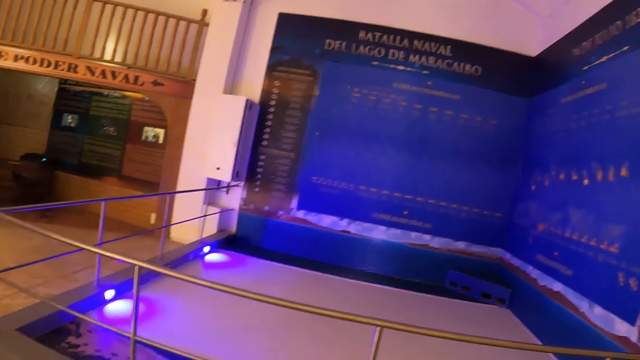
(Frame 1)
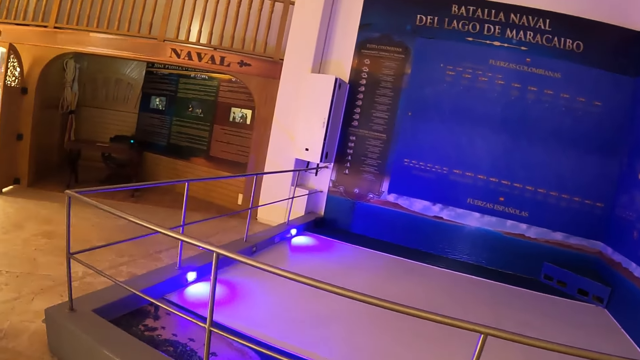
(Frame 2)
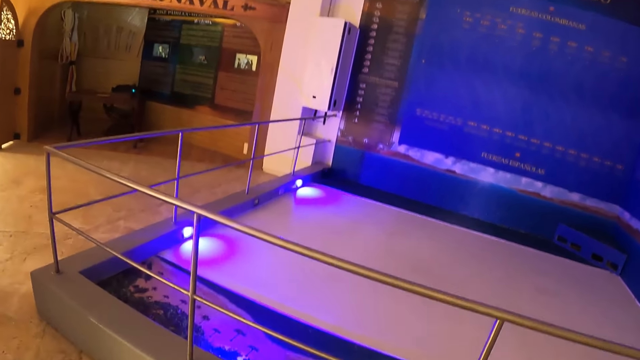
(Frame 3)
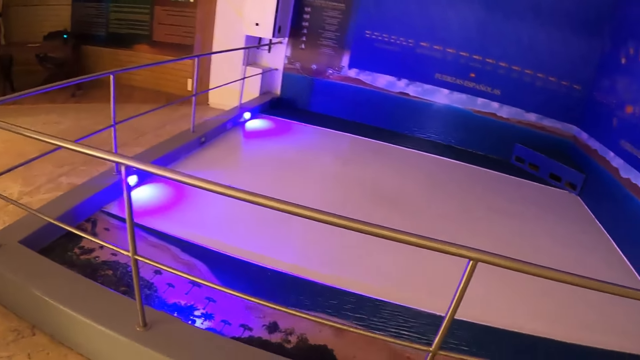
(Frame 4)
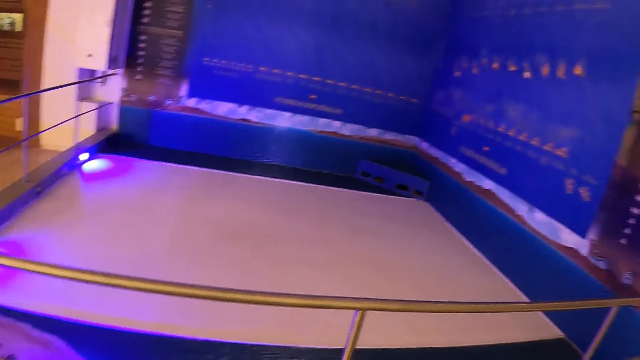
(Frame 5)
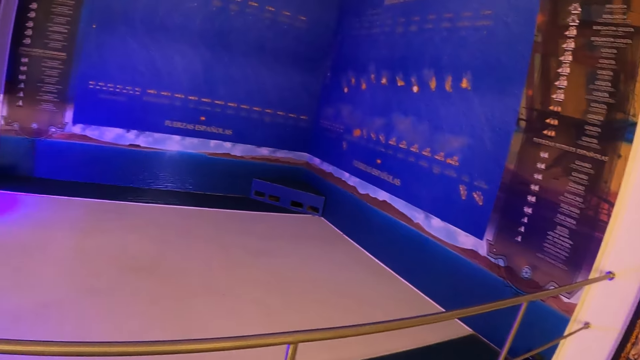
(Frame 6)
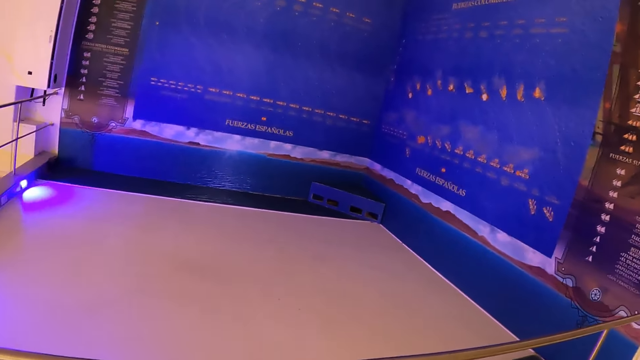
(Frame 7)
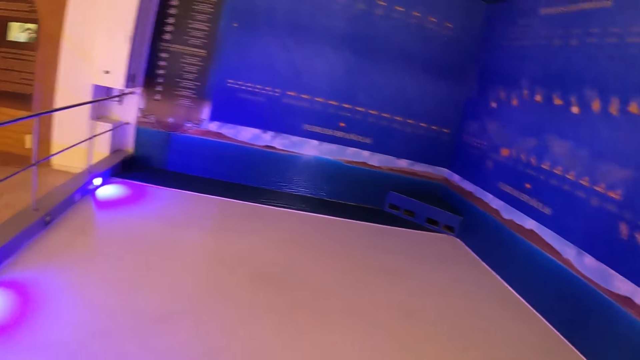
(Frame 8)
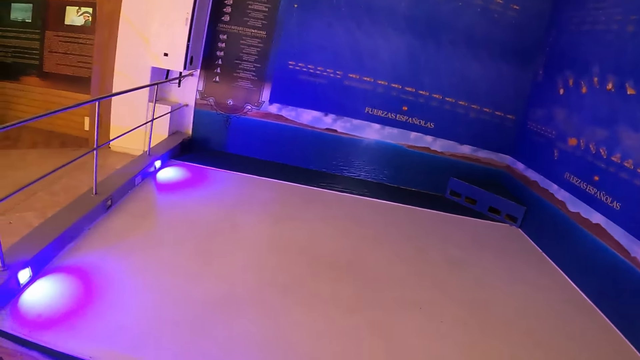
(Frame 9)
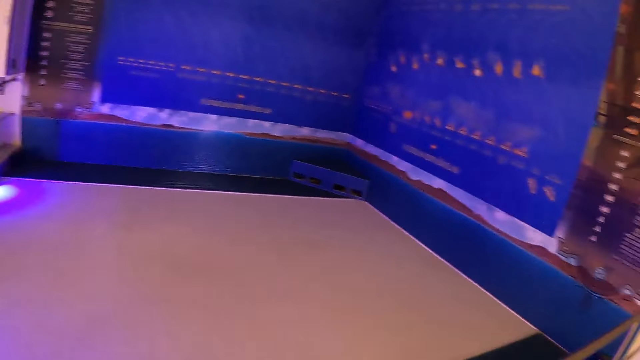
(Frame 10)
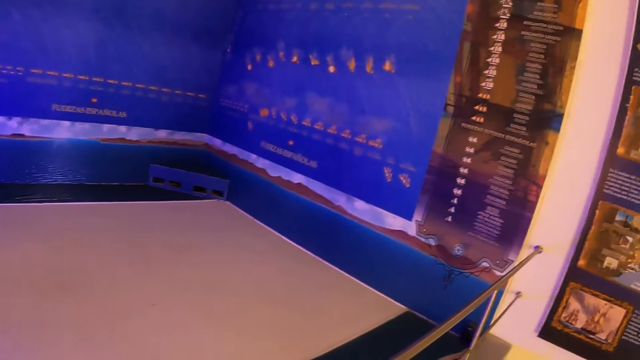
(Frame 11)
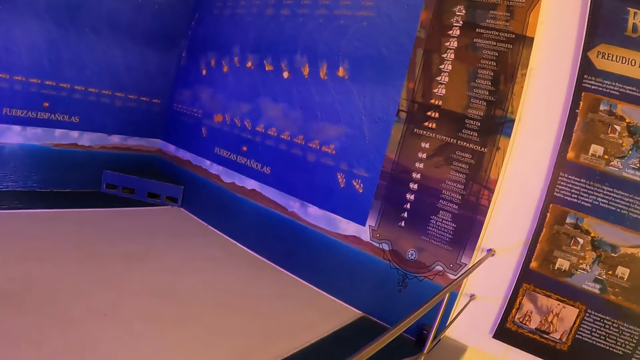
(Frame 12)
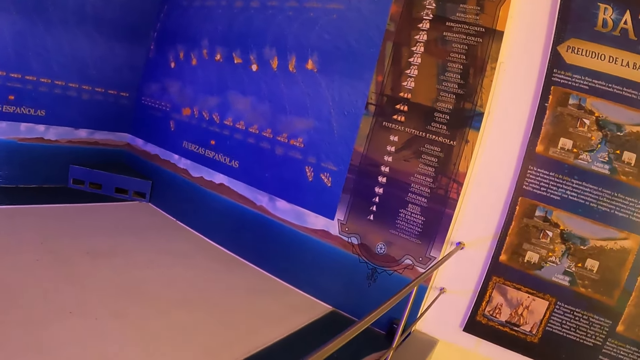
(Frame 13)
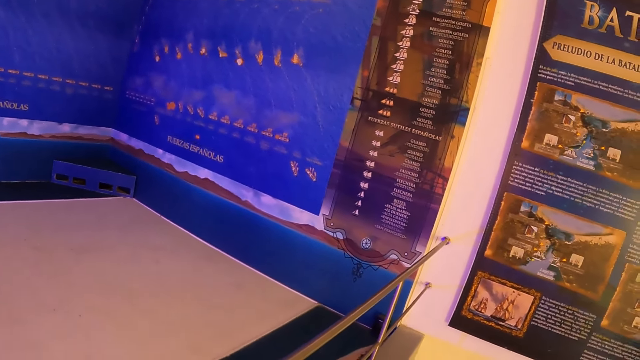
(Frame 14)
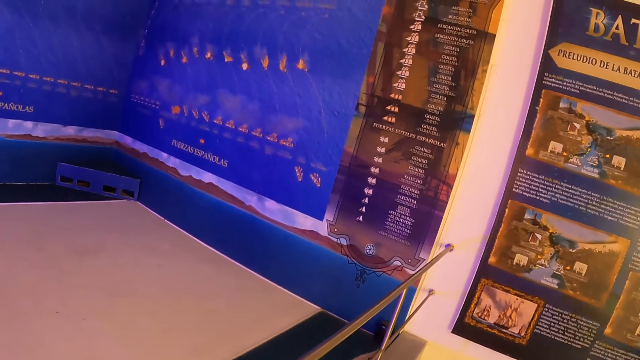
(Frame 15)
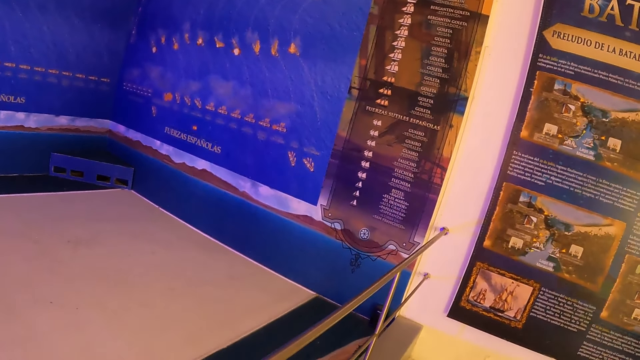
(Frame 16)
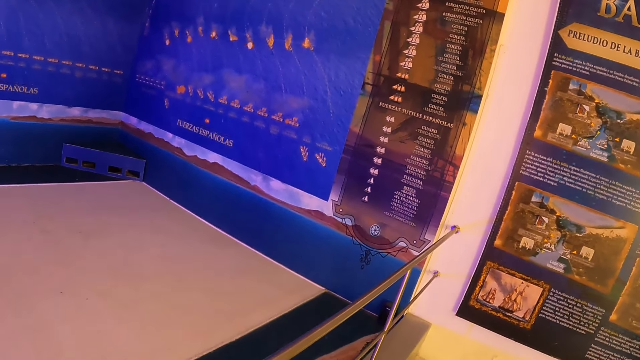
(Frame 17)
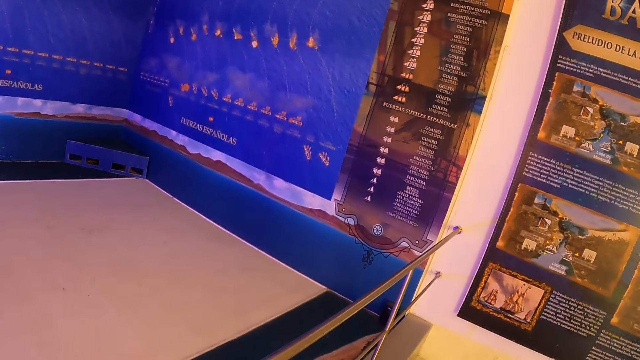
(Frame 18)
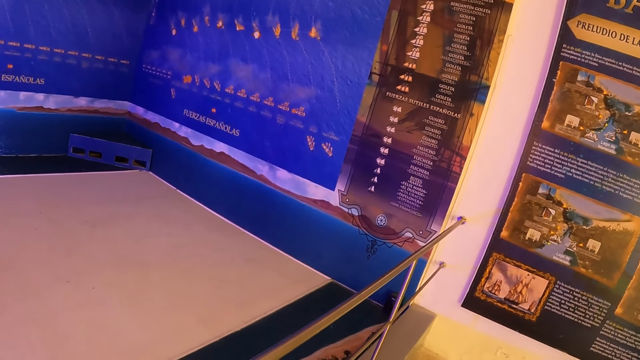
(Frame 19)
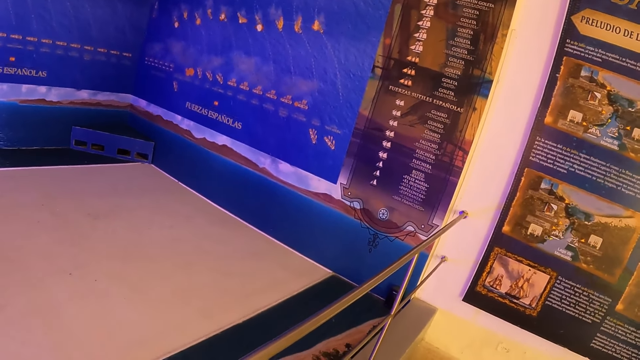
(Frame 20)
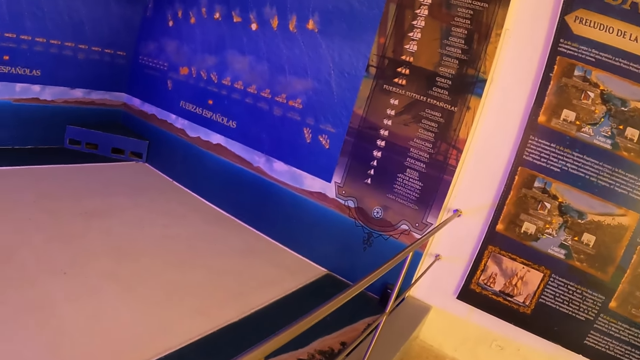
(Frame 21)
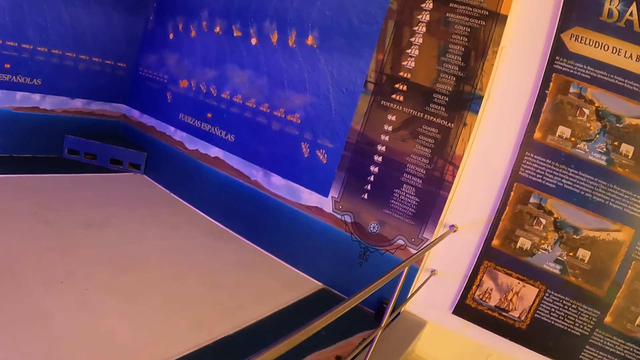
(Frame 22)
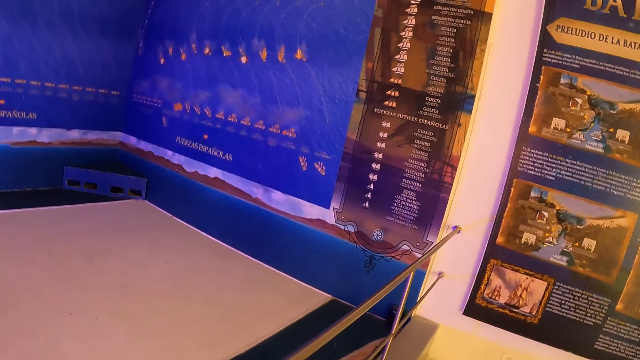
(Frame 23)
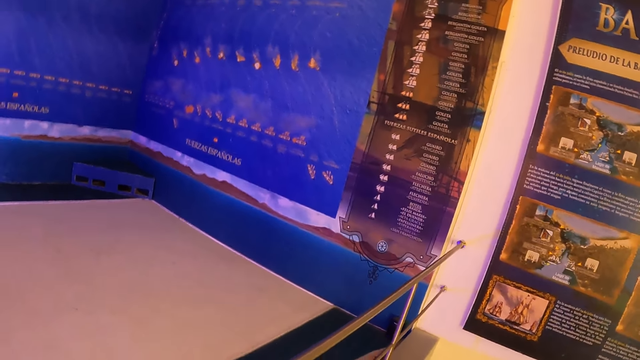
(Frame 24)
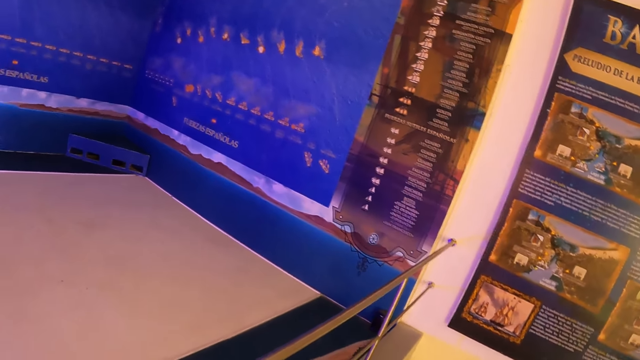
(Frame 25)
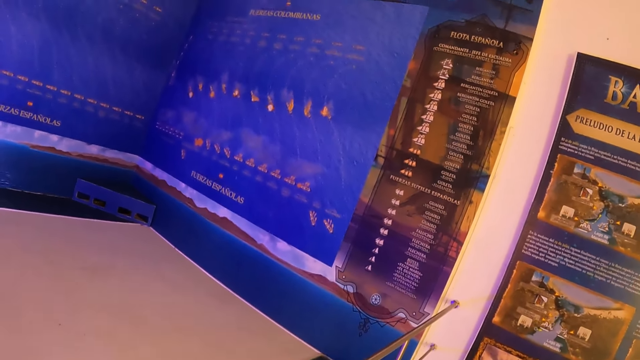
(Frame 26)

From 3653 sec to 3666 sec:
The camera wearer looks around. They look around again. They examine a historical article.

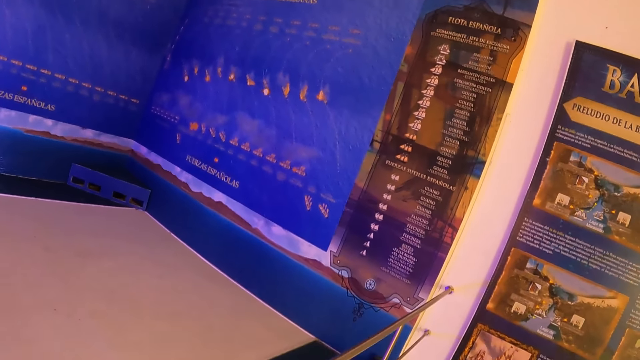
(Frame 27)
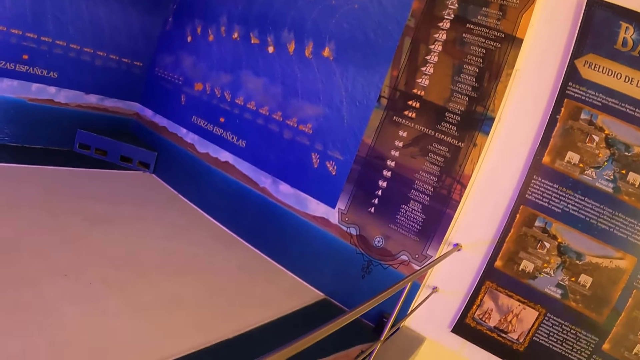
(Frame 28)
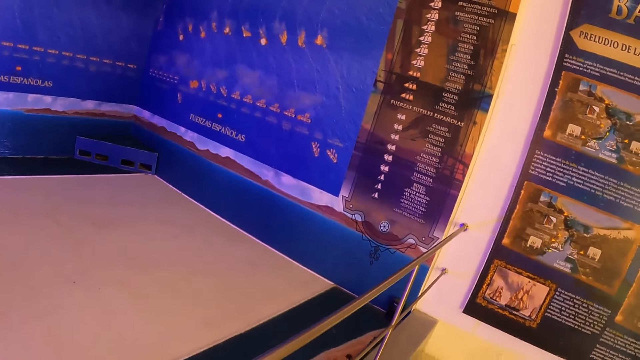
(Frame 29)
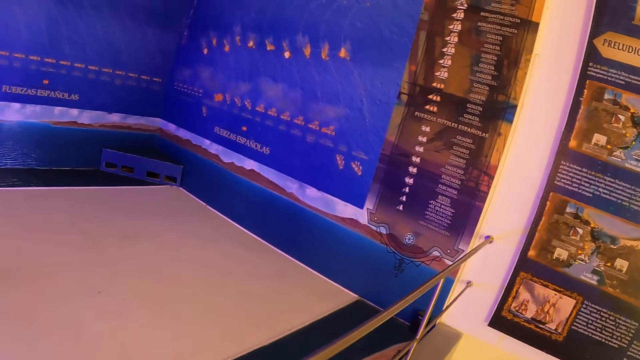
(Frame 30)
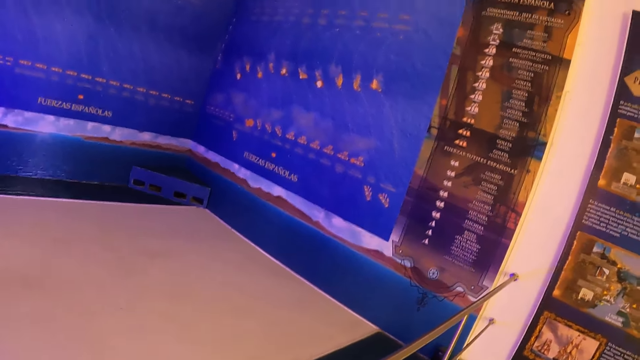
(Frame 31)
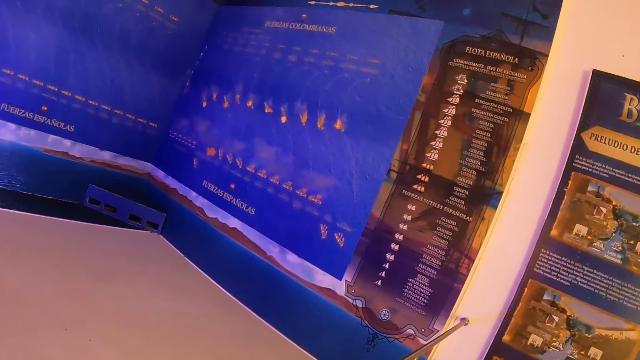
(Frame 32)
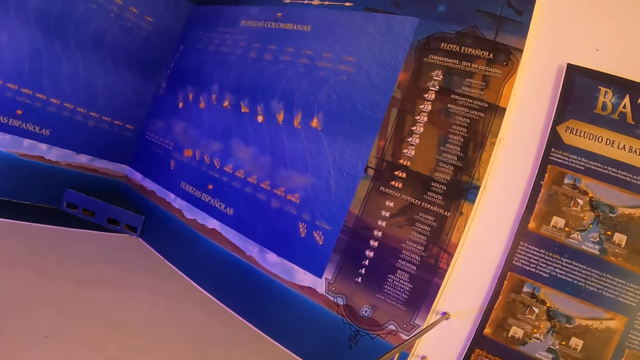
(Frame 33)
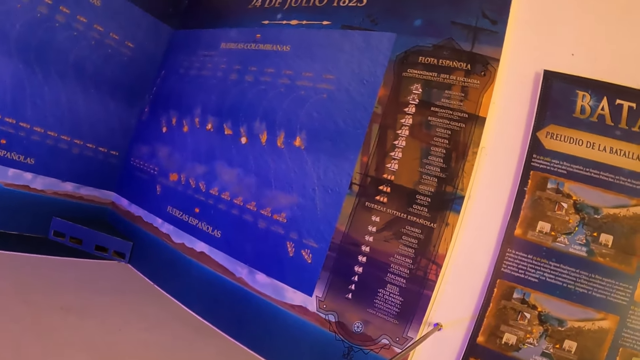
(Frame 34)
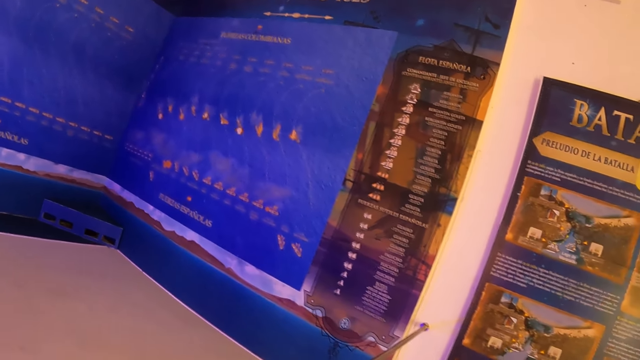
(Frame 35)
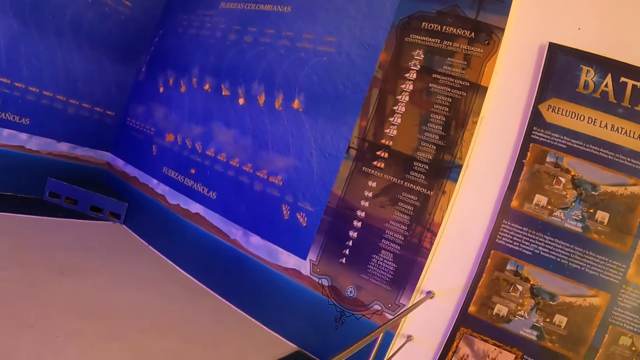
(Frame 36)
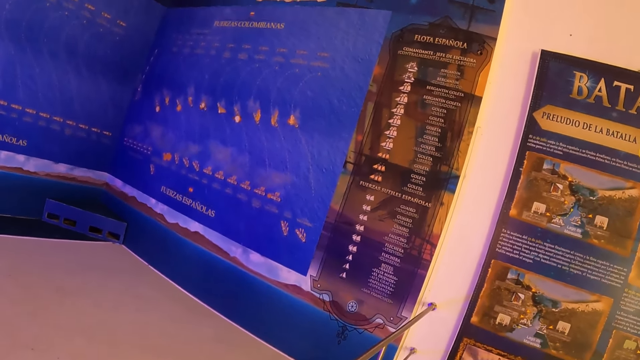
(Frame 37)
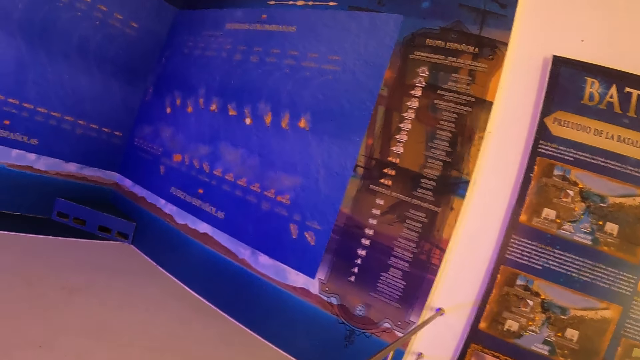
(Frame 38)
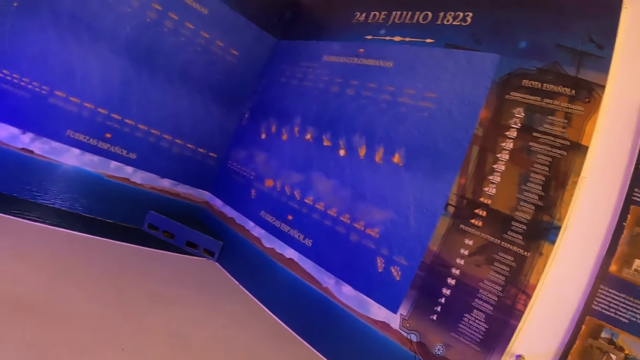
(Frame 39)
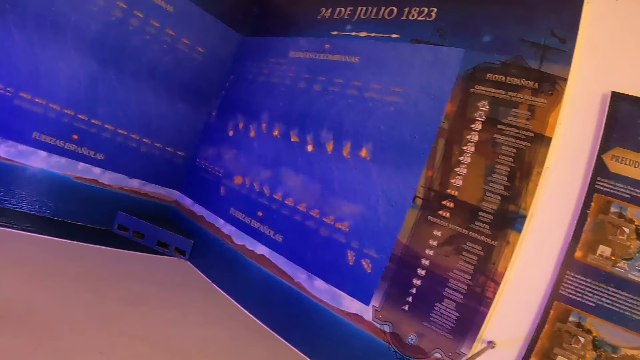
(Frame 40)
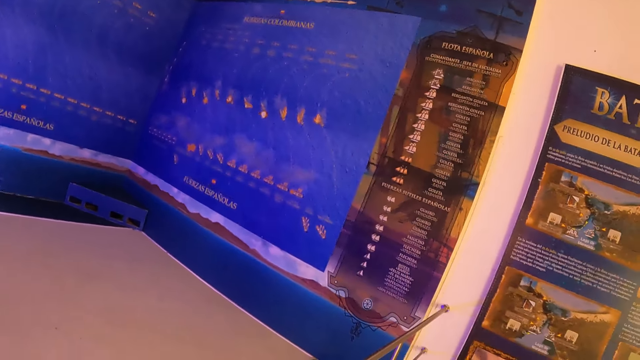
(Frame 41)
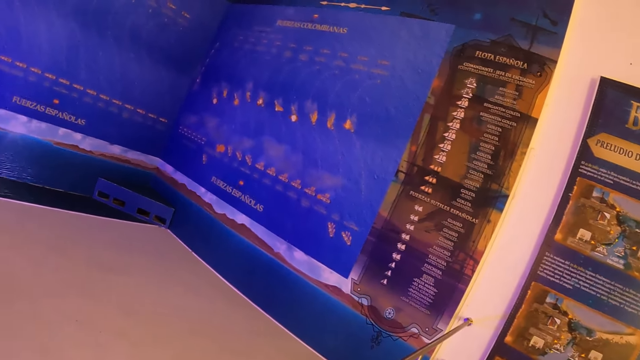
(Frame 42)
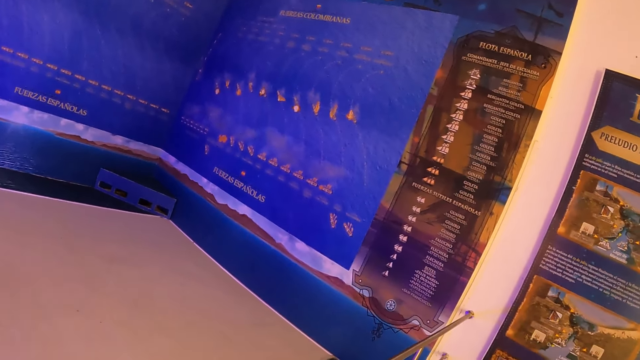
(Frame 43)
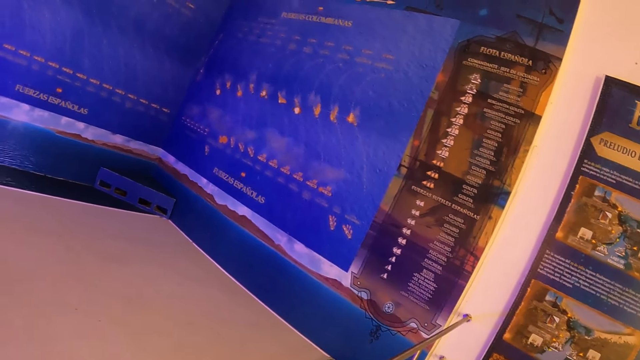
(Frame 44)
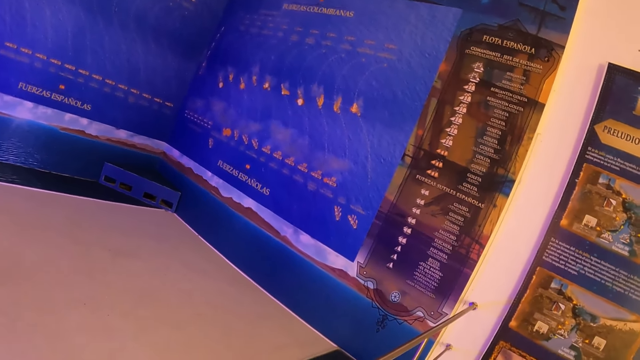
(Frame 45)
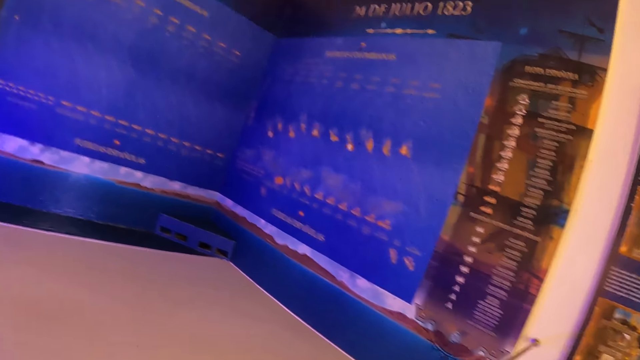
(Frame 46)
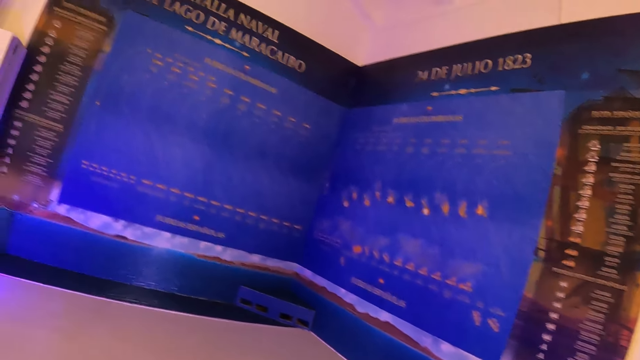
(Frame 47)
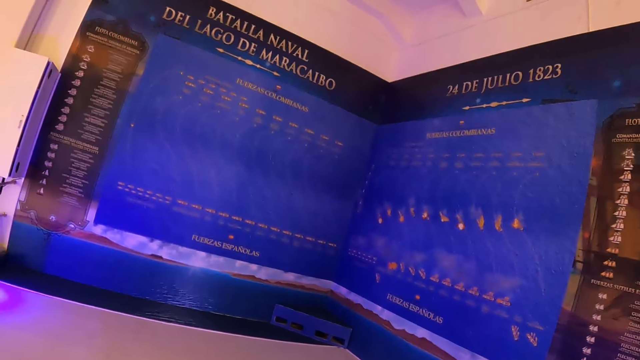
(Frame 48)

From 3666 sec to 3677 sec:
The camera wearer looks around. They examine a historical article.
